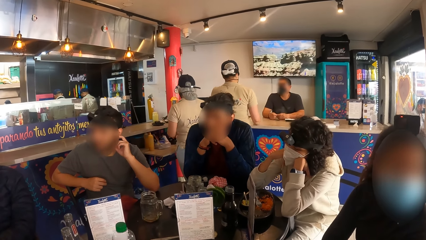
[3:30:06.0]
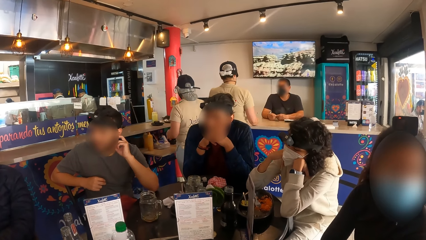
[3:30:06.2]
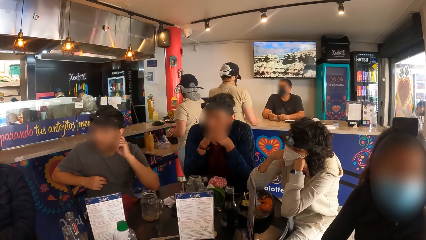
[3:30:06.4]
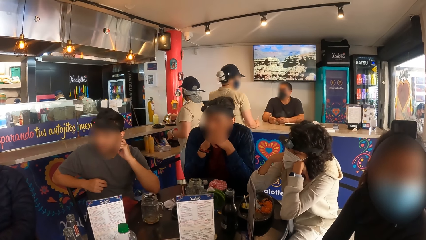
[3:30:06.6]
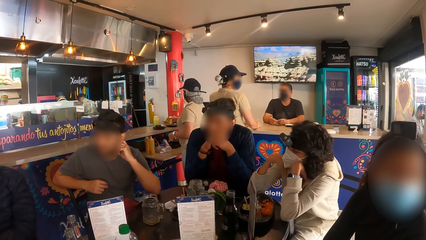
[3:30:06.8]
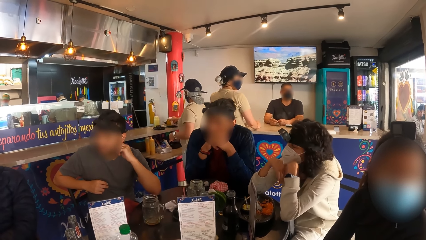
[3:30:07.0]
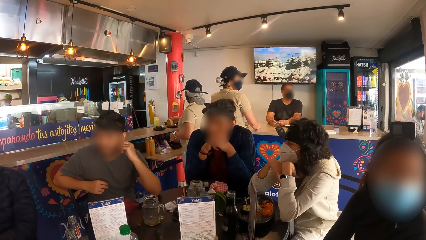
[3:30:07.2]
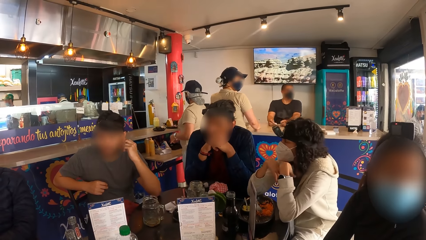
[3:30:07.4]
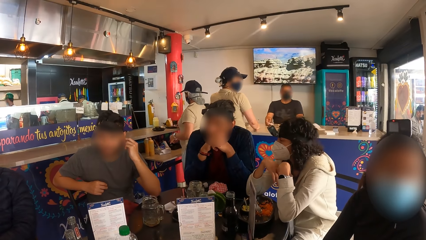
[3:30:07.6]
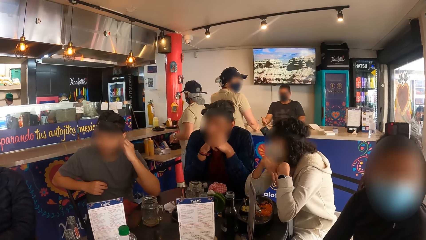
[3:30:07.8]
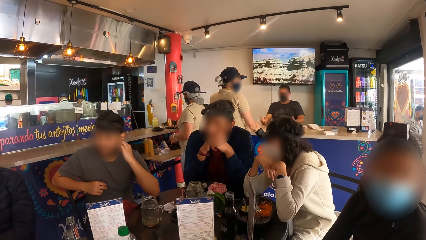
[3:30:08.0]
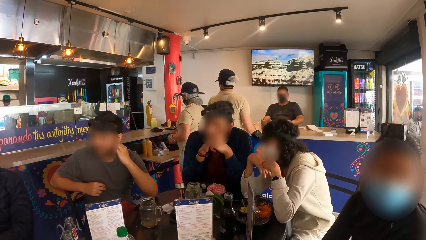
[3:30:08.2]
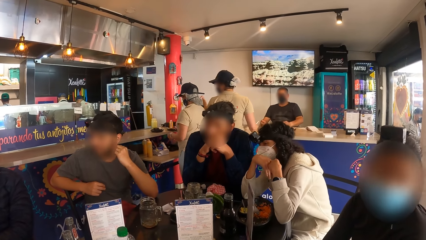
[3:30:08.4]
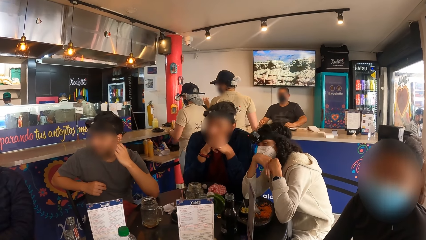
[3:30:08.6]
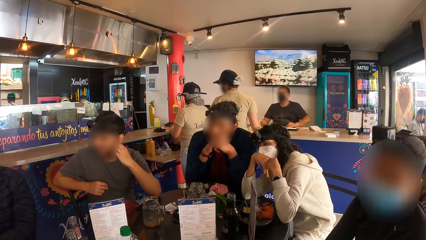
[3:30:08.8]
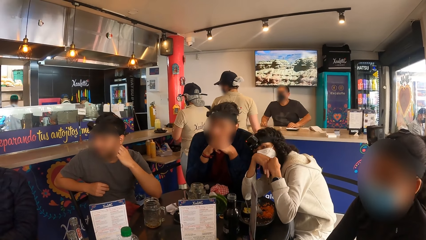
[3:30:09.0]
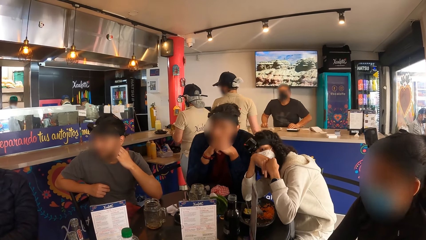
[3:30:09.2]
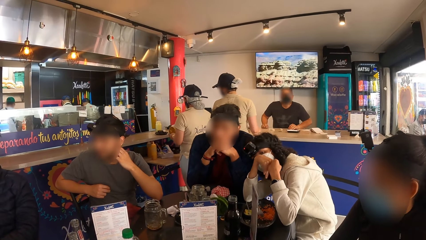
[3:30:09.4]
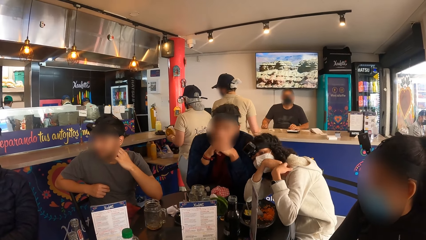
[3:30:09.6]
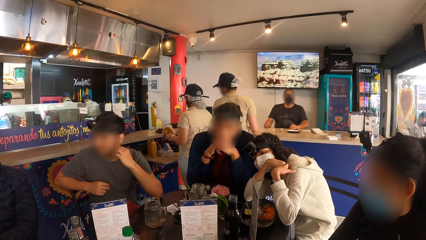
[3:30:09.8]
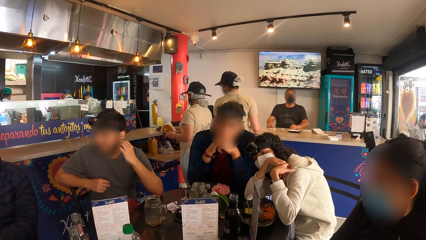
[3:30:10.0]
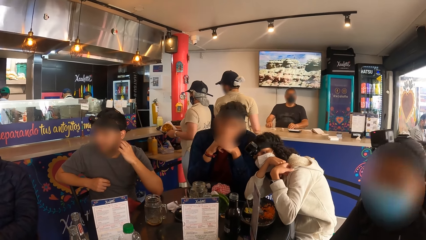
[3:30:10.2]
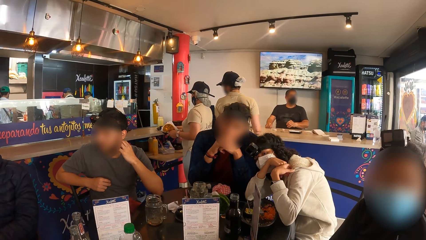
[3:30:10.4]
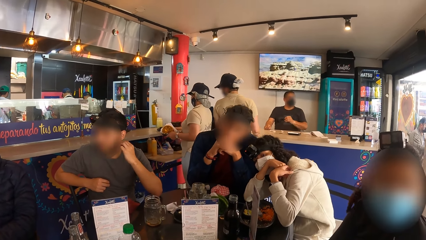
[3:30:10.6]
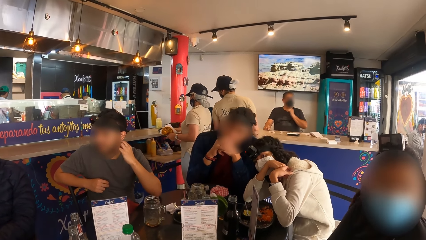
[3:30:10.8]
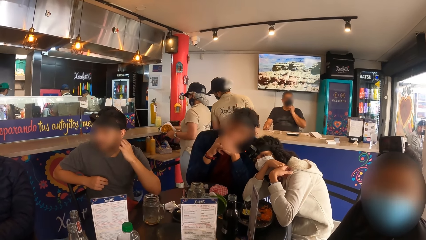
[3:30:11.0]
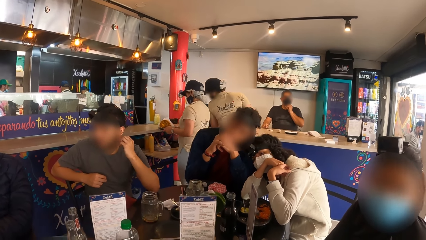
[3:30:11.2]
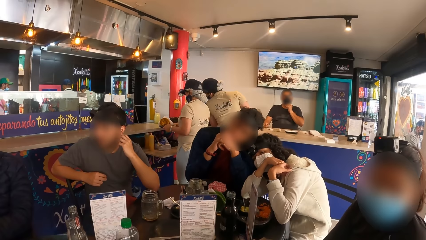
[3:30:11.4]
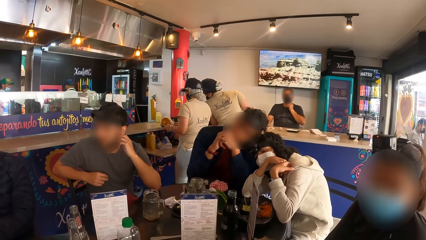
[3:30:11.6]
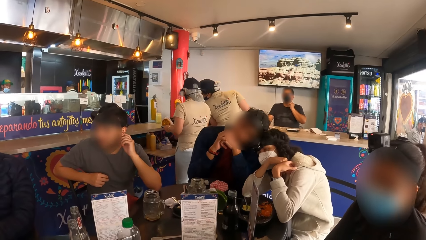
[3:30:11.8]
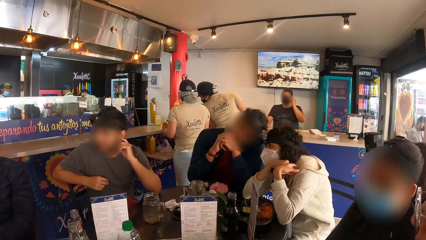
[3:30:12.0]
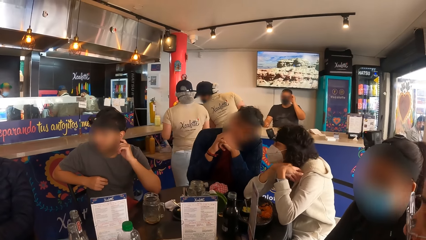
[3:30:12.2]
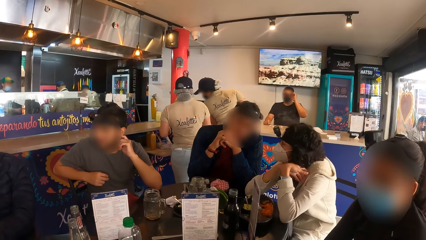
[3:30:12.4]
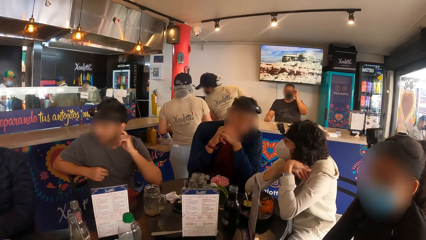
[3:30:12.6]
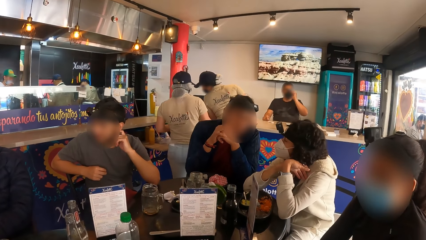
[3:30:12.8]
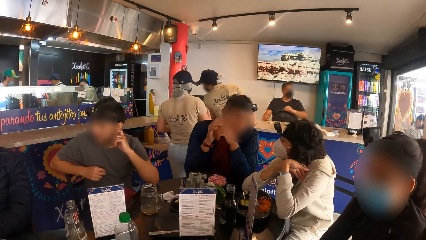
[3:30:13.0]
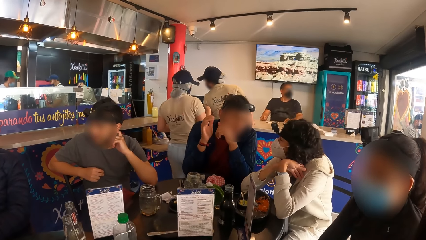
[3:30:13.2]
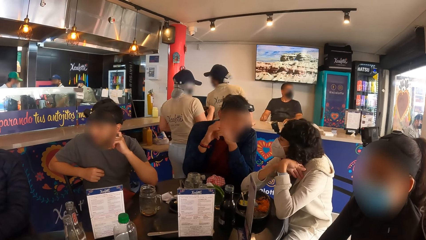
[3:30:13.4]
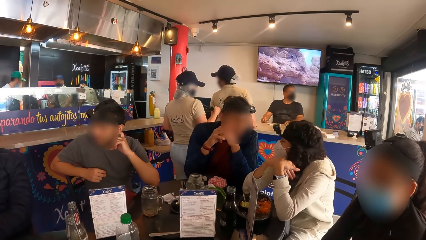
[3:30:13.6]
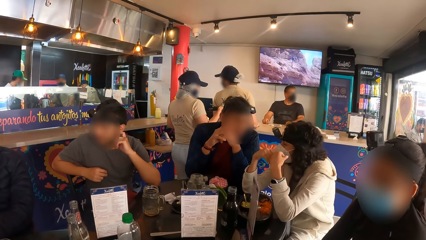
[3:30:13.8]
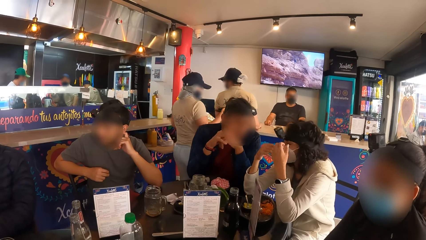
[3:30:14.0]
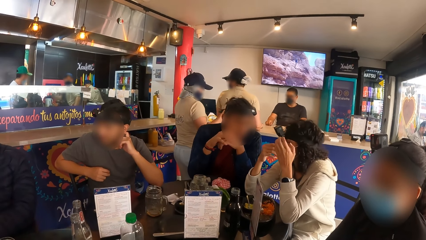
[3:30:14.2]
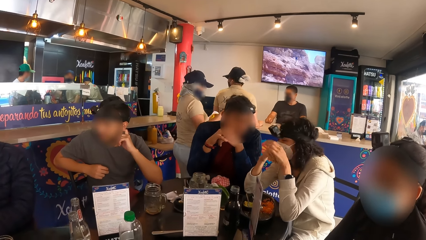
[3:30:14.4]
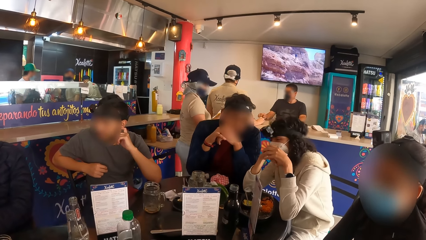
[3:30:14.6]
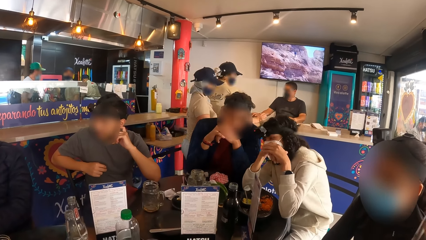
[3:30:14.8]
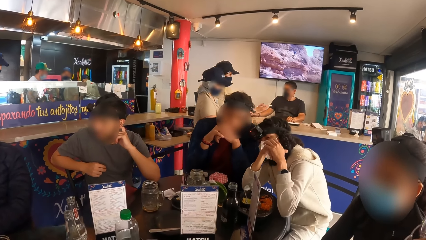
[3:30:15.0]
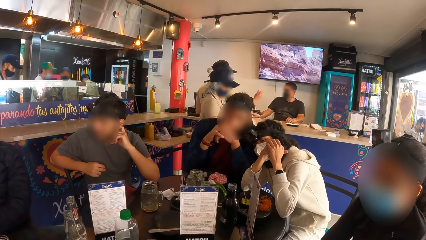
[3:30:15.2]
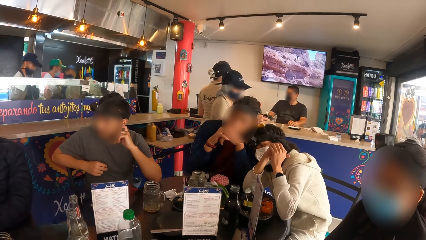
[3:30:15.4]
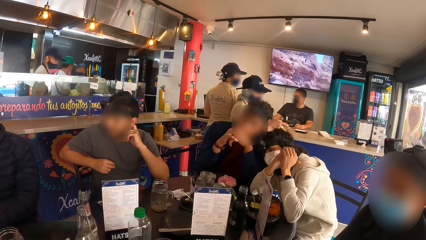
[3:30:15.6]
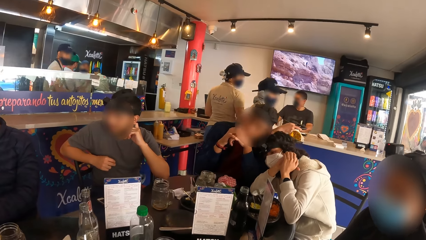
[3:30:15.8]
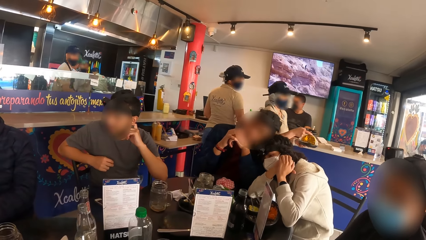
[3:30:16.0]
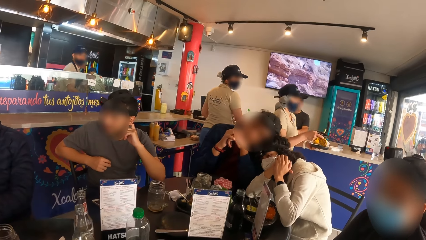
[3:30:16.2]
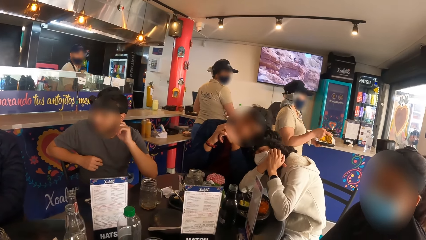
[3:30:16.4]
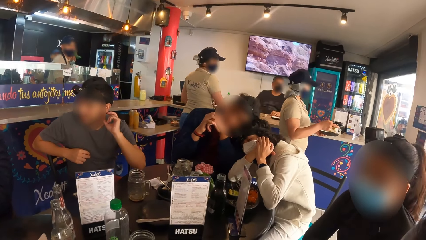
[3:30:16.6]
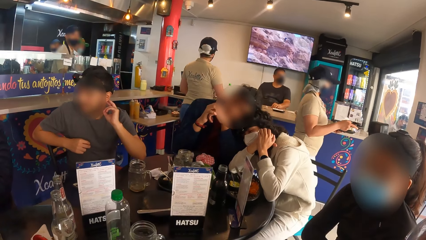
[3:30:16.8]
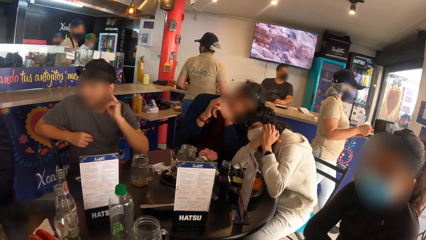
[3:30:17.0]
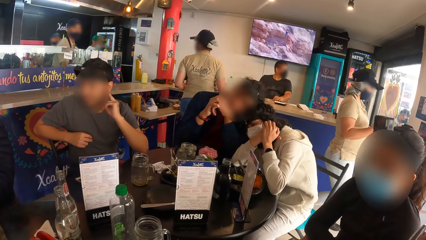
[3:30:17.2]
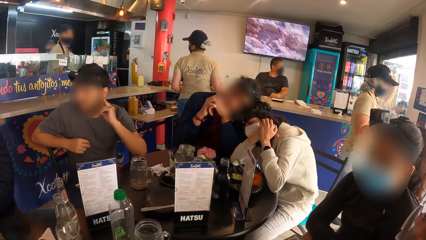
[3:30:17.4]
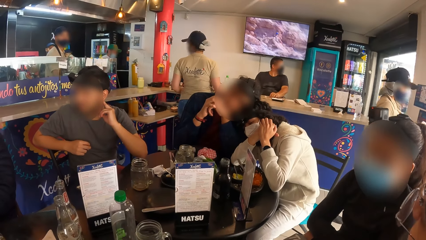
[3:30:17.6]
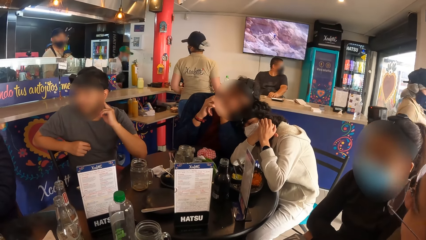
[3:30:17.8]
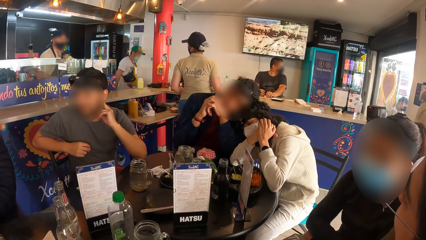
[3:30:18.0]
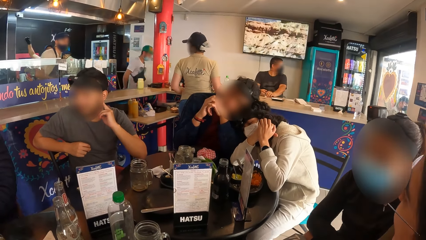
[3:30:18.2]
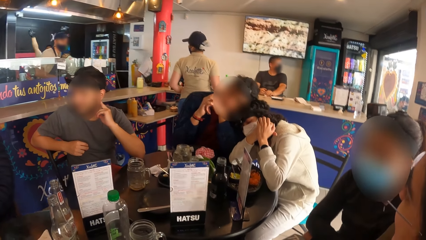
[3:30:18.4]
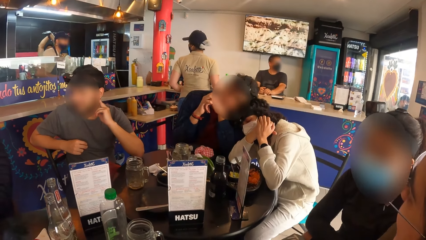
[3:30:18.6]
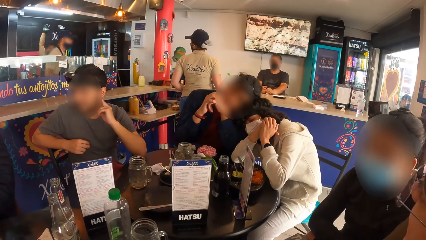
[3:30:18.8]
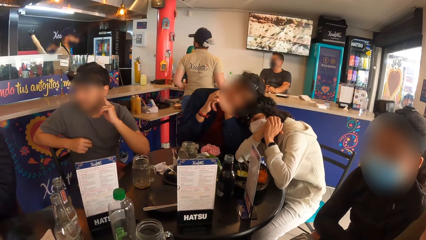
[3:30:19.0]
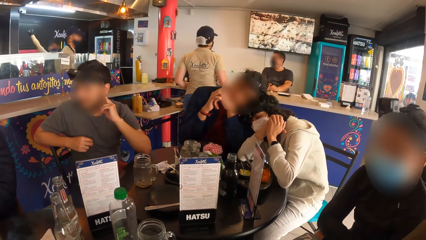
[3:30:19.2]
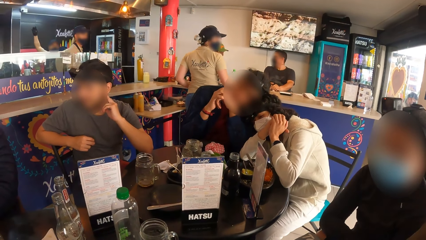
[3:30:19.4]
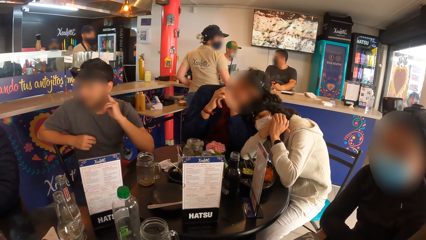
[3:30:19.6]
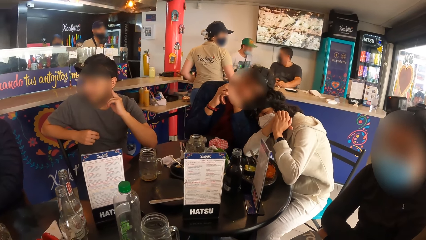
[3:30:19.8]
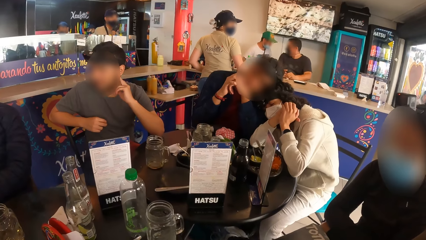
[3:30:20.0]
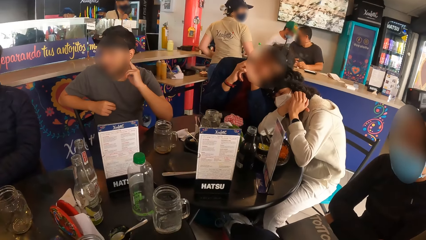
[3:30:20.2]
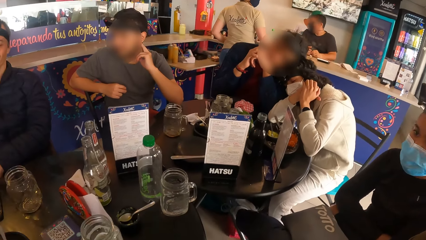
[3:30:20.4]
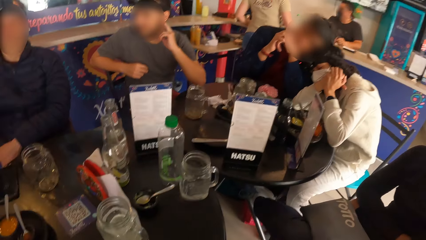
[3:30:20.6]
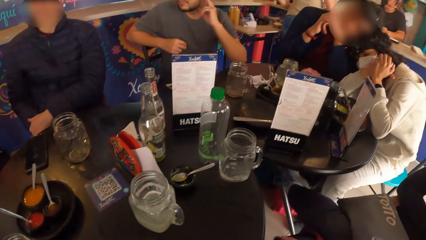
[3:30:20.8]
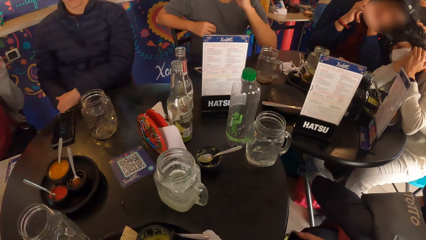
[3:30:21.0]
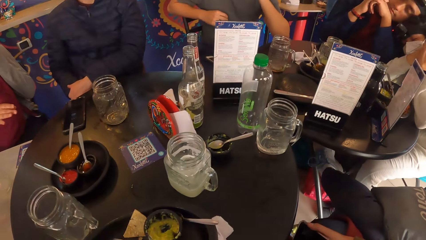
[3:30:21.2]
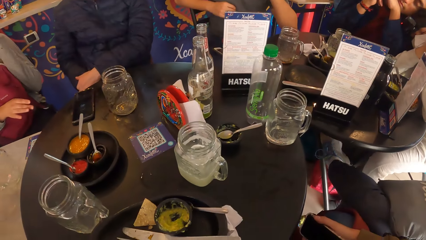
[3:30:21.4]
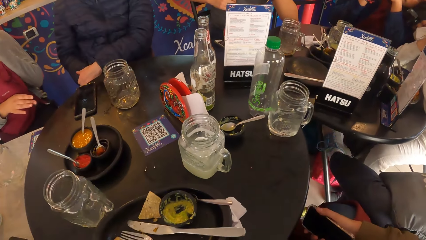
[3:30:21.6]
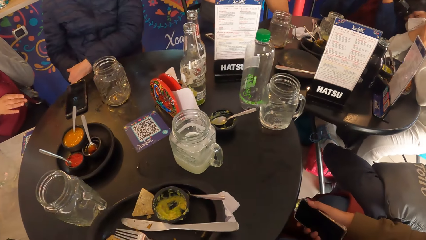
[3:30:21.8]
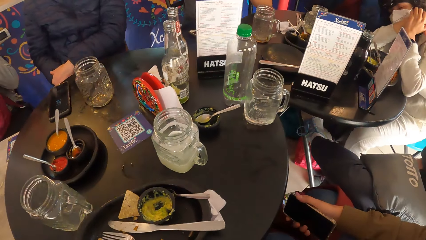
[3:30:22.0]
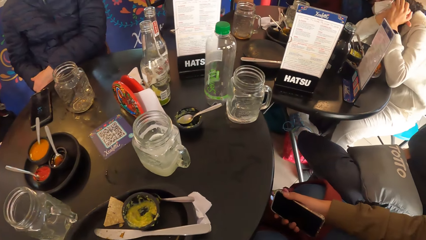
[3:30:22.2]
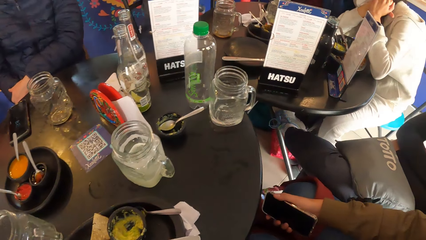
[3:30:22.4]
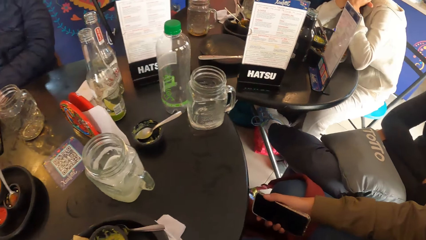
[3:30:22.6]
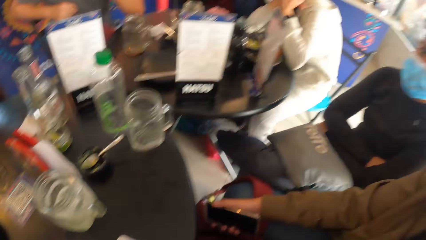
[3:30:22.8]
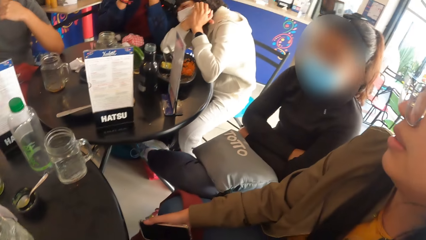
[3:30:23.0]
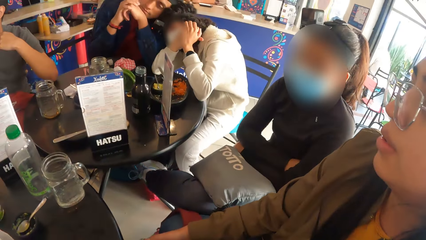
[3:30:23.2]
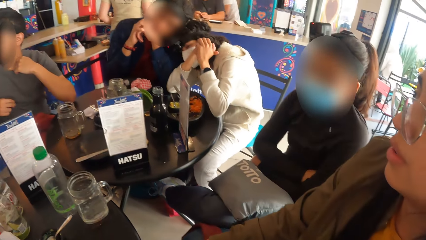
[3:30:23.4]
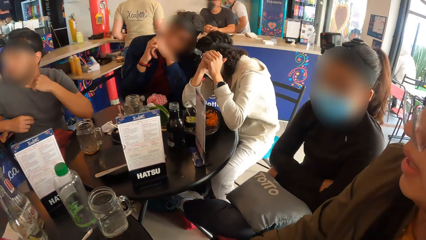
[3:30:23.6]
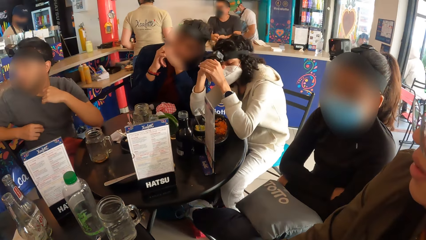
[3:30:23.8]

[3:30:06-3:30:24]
The woman interacts with the man. The camera wearer turns around the table.
